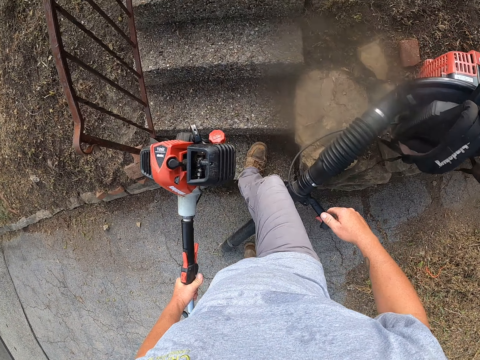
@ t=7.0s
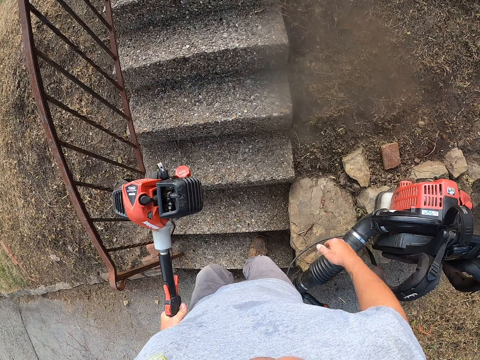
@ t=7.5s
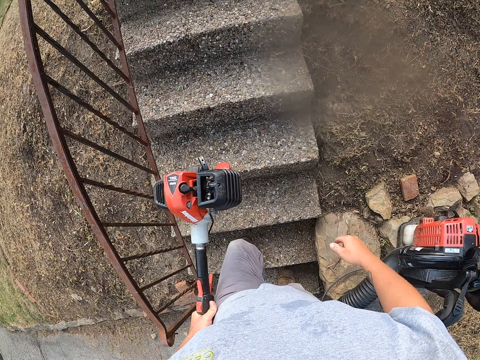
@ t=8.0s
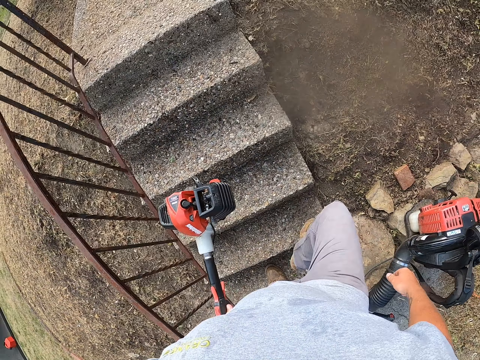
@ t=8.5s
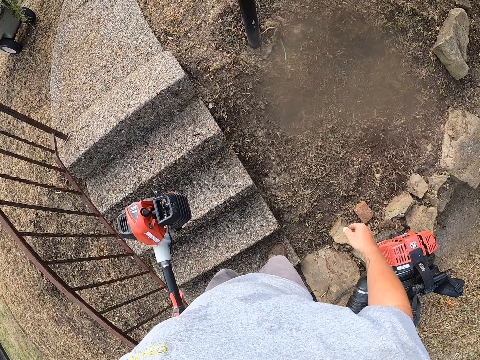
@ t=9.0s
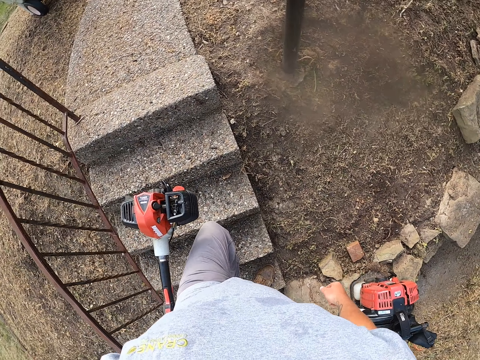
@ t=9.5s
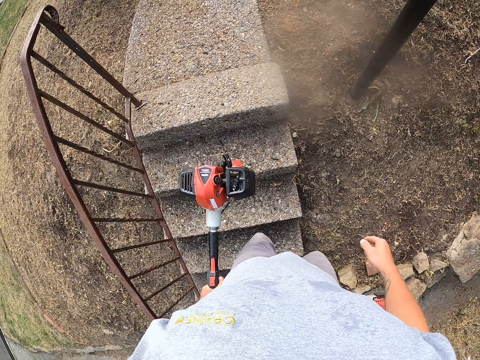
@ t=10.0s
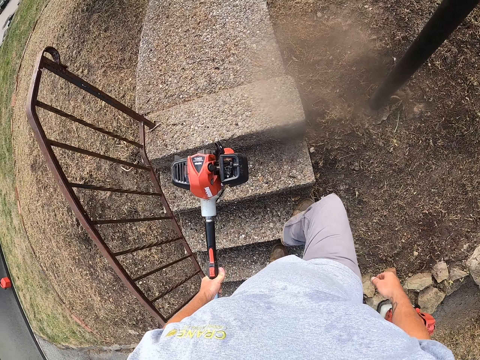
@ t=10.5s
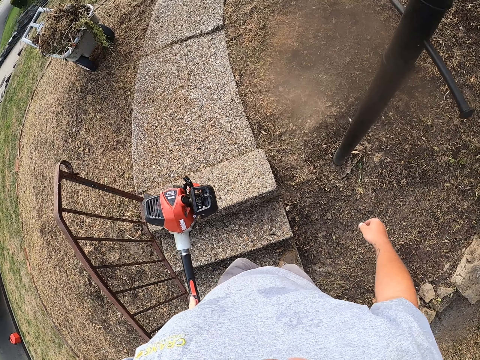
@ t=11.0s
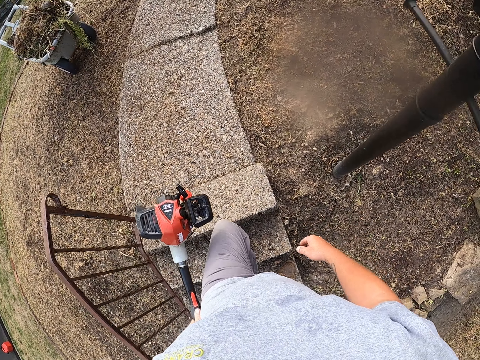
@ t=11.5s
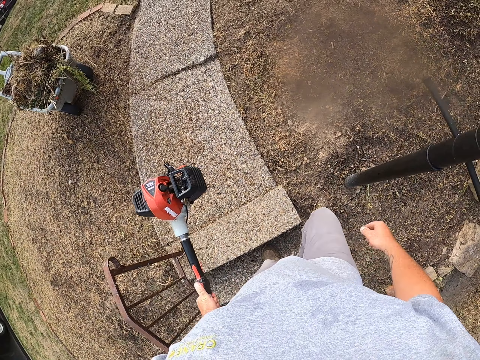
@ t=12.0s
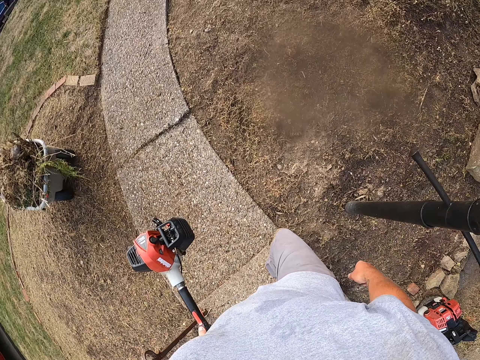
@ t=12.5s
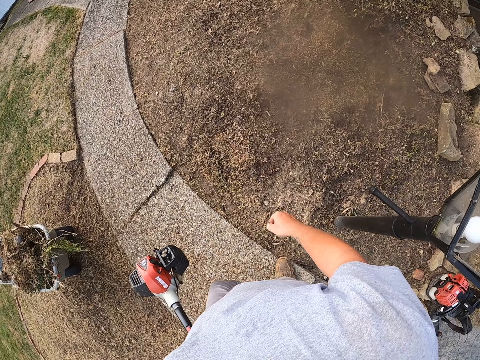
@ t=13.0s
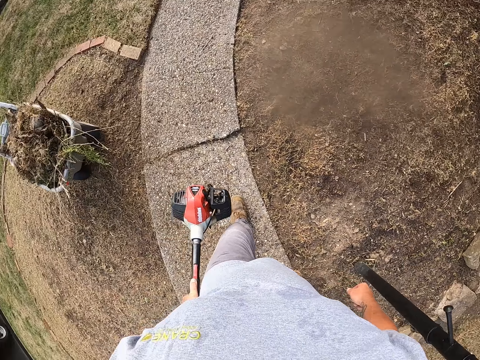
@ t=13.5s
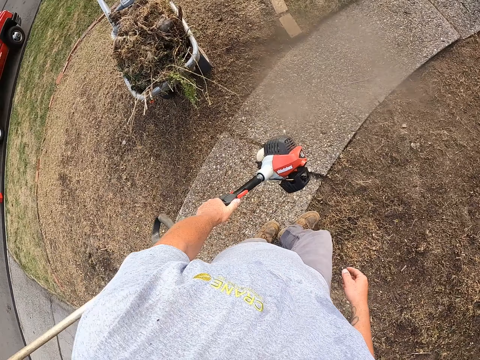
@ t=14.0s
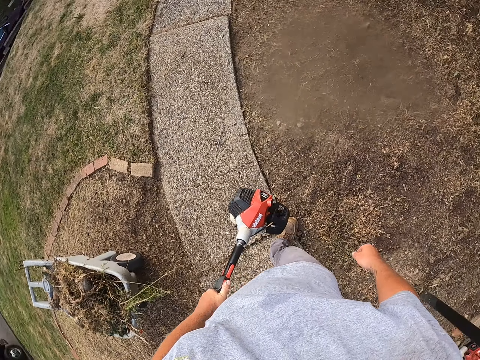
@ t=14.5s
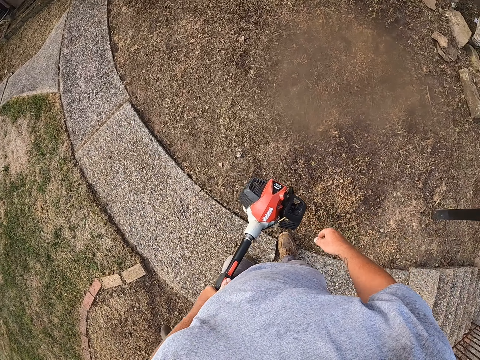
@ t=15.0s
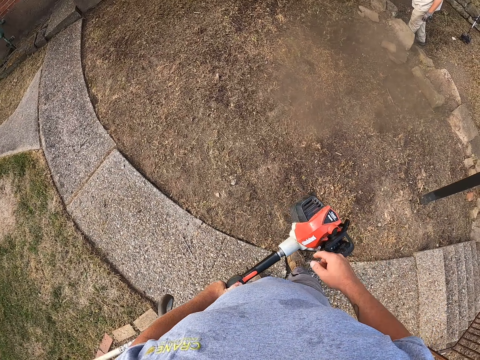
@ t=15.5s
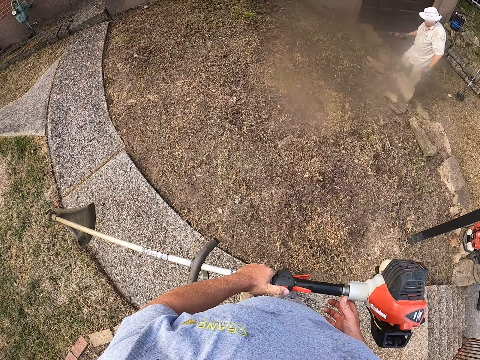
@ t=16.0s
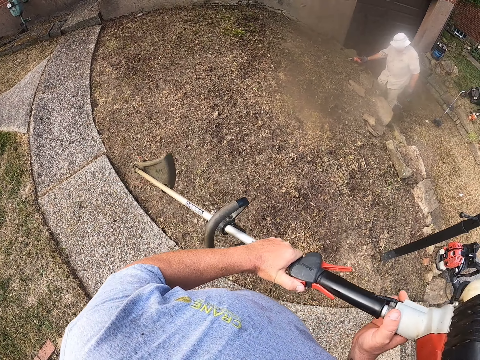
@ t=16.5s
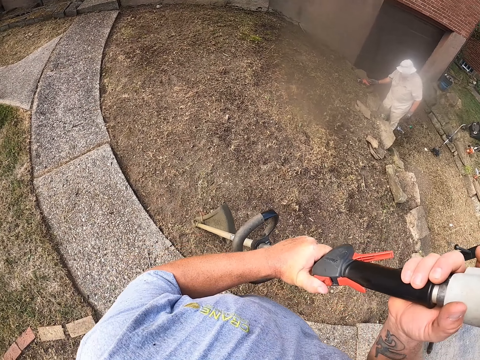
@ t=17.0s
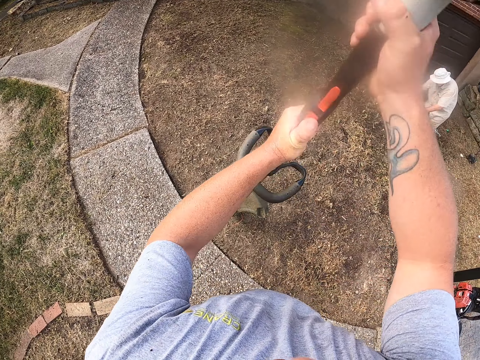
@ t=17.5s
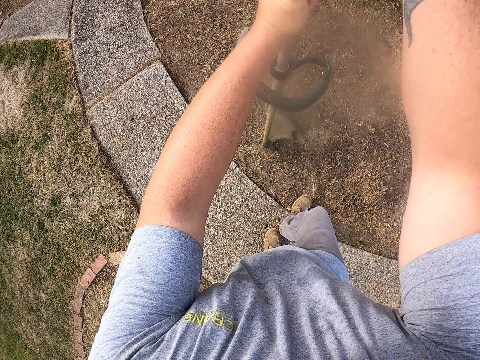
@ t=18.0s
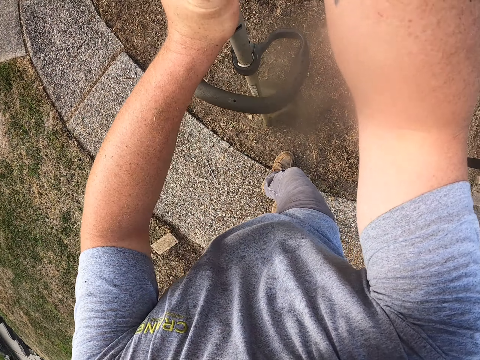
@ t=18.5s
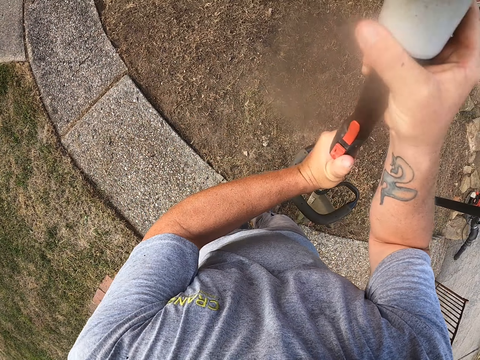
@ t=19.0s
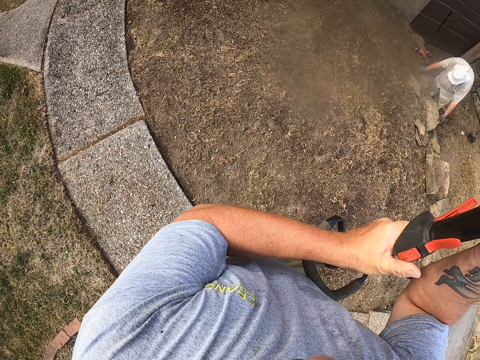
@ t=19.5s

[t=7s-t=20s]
The camera wearer drops the right hand. They climb the stairs, walk on the pavement and turn right on the pavement. They hold the string trimmer or hand mower with both hands. They adjust the hand mower using both hands. A person adjusts stones on the ground. The camera wearer holds the string on the ground.

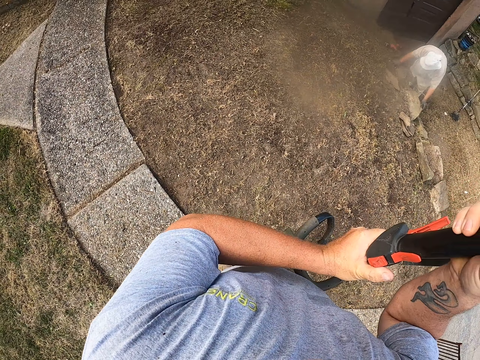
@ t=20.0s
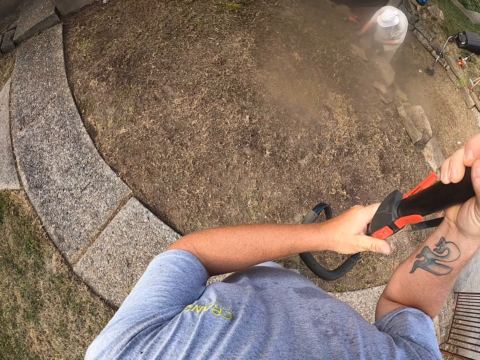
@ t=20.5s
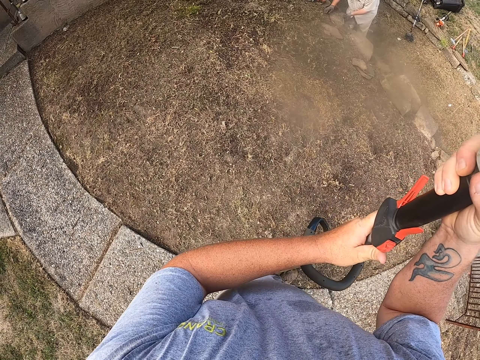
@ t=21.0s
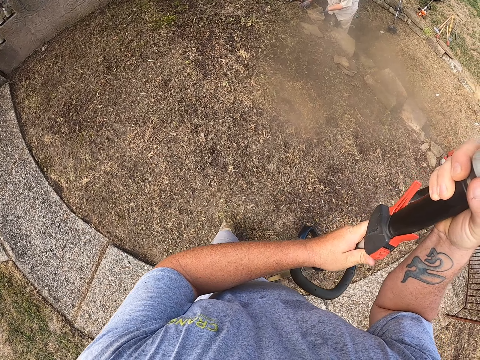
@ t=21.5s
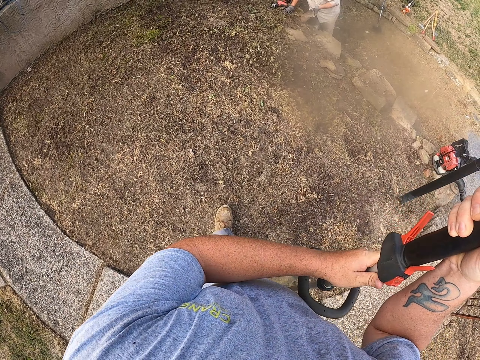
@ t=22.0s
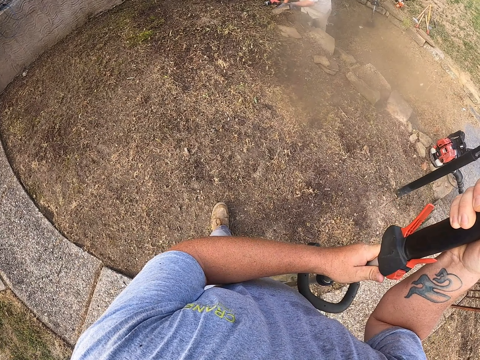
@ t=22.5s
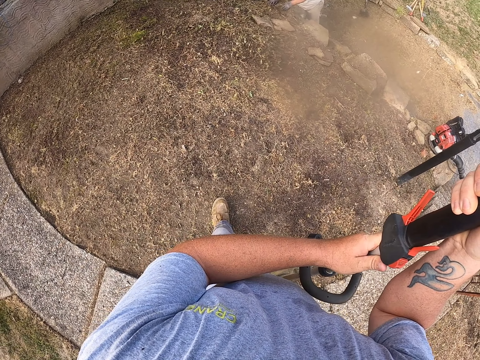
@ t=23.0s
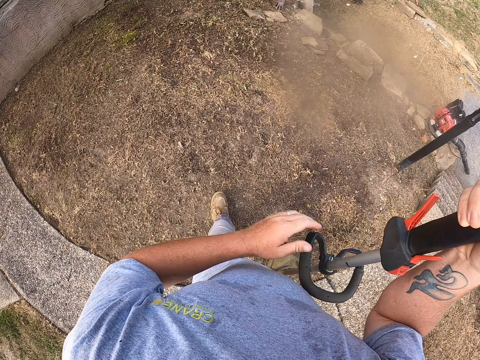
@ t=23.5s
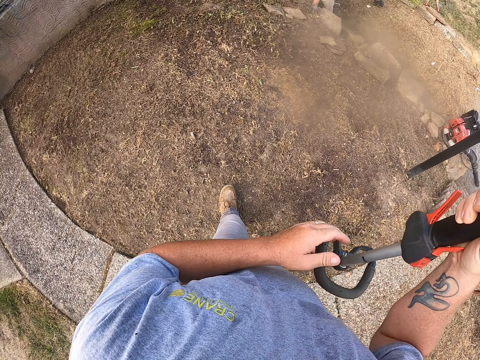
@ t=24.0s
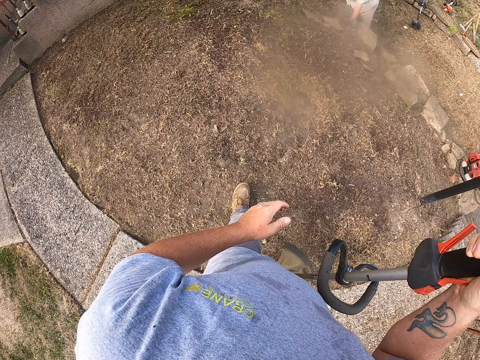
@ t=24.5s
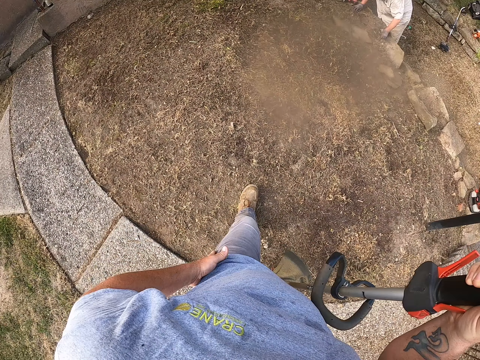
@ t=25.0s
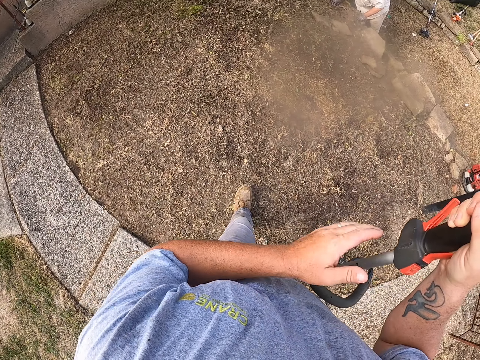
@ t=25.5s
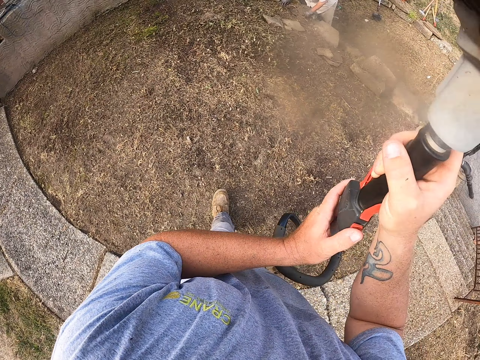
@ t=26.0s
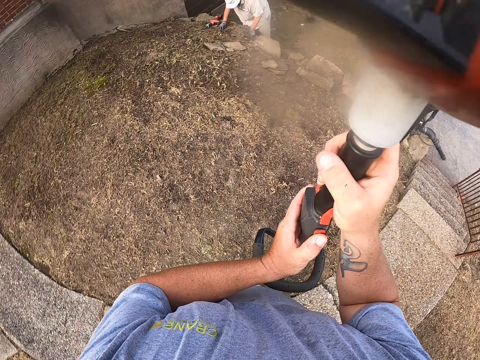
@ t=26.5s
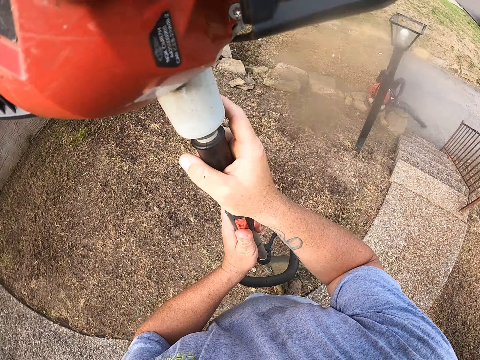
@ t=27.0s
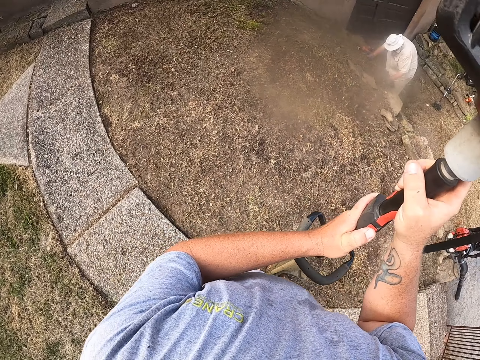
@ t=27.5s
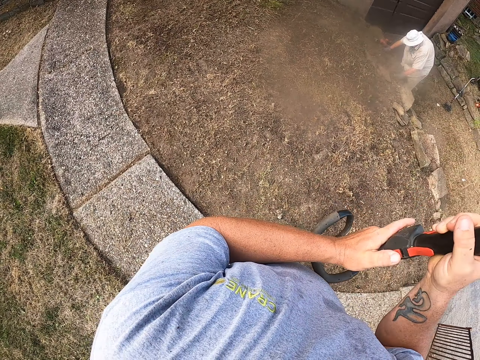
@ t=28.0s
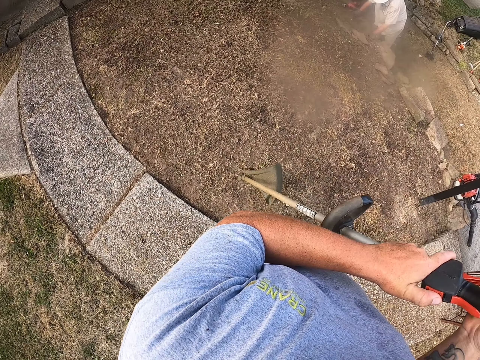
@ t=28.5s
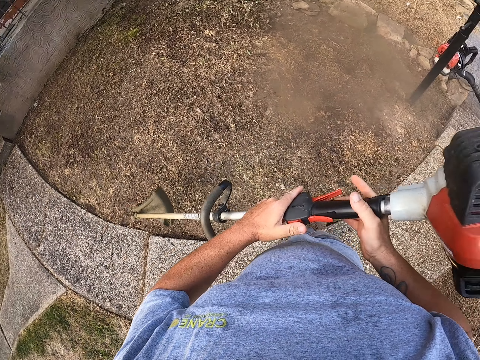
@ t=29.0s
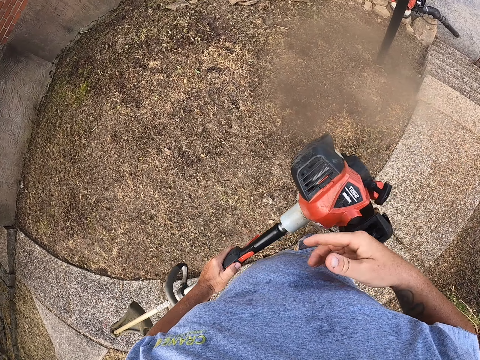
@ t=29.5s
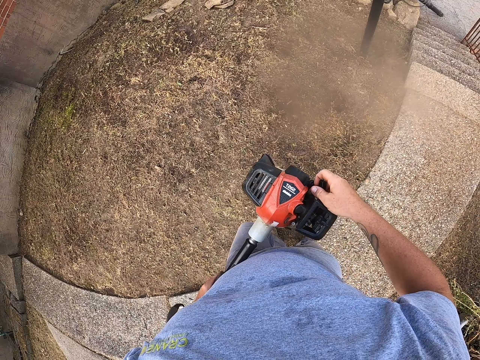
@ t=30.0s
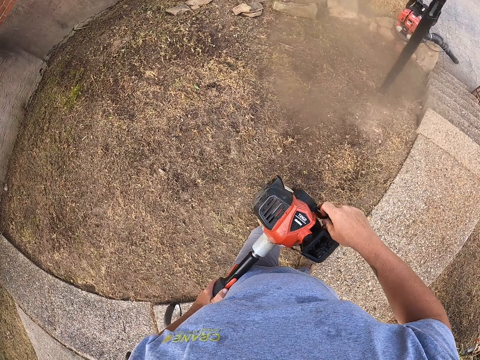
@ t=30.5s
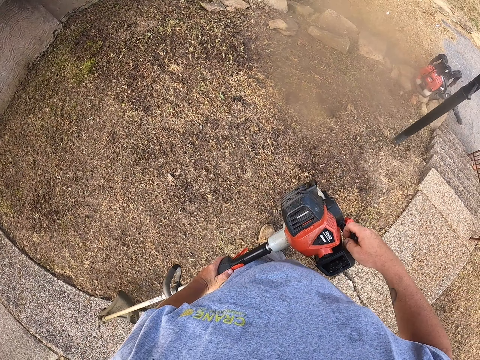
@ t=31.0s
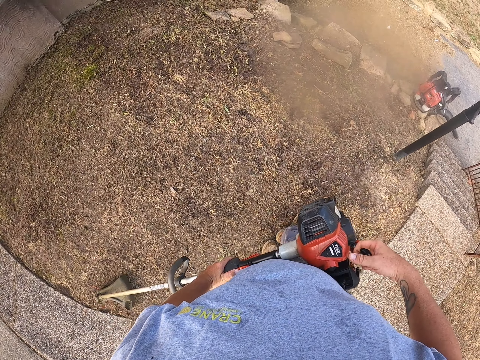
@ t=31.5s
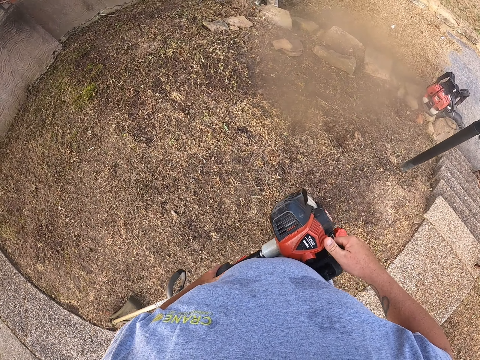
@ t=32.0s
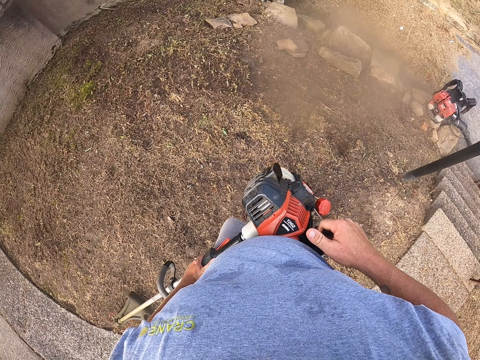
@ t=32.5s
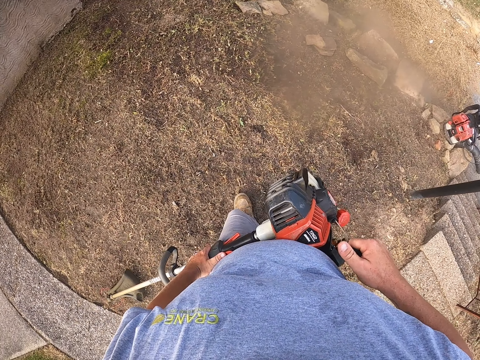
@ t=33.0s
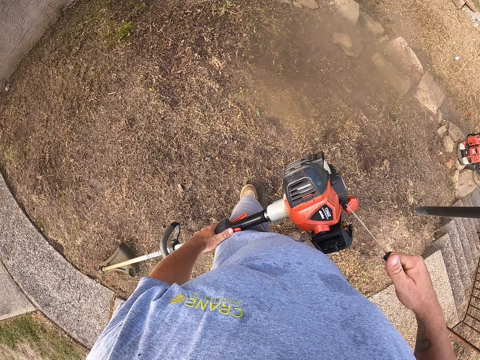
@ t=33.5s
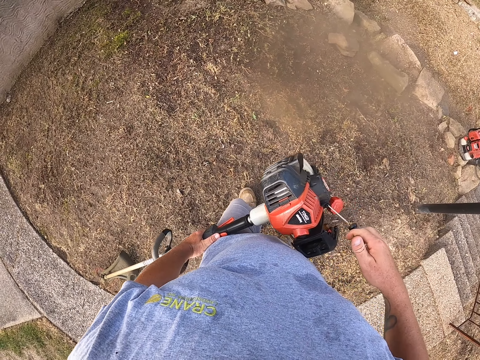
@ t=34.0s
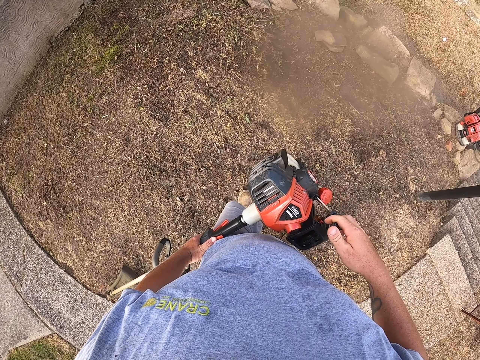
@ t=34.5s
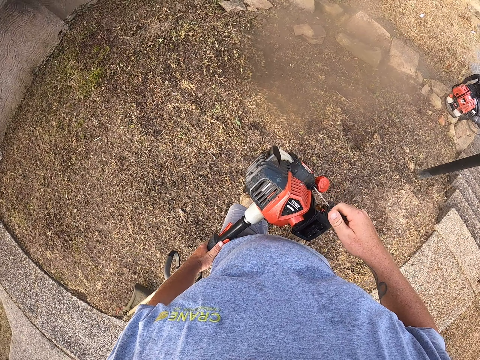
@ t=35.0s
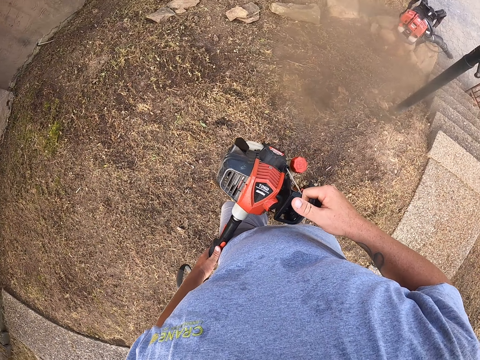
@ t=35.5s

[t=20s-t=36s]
A man picks up the stone on the ground. The man drops the stone on the ground. The camera wearer holds the hand mower or string trimmer with the right hand. He wipes his left hand on his trouser. He presses the button on the string trimmer. He adjusts the hand mower. He holds the string trimmer with his left hand. He walks on the ground. He pulls the string on the trimmer. He starts the hand mower.
